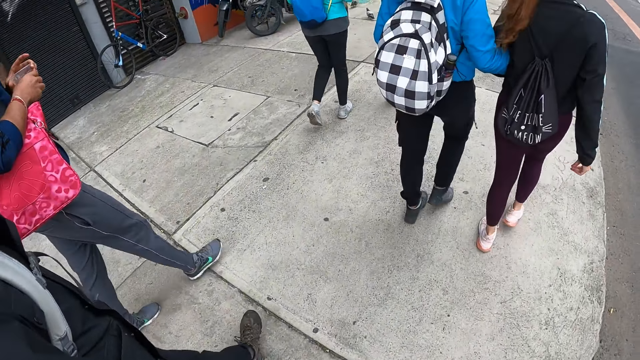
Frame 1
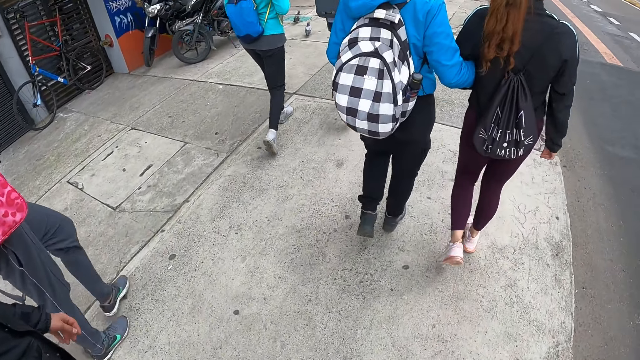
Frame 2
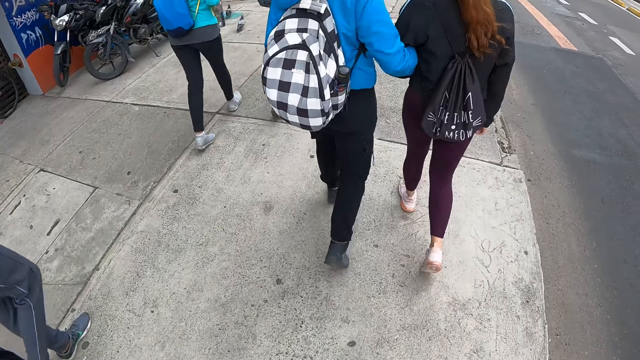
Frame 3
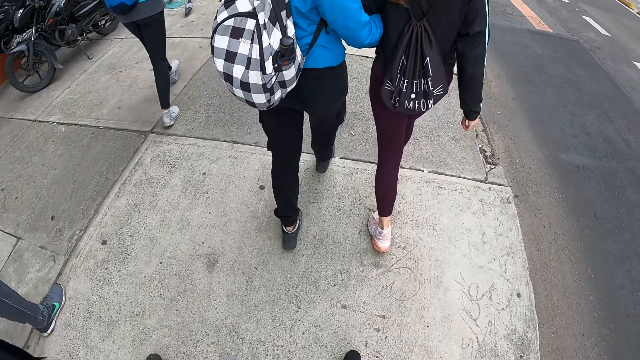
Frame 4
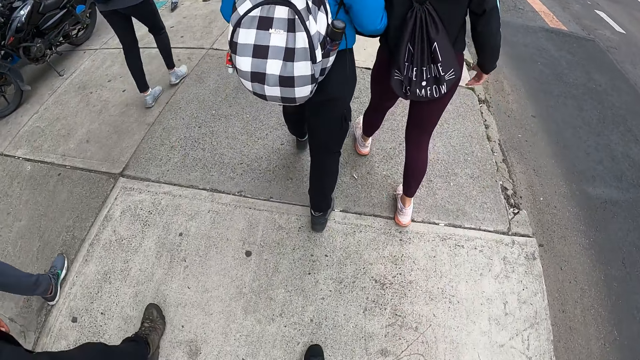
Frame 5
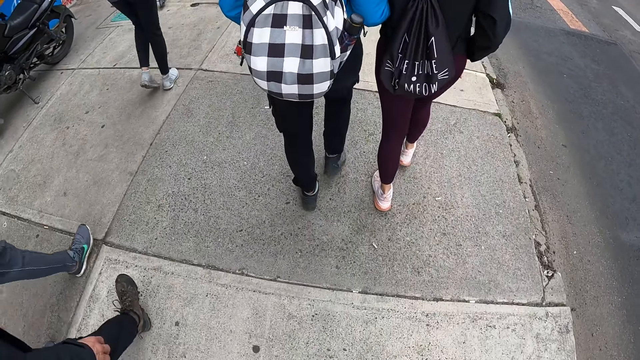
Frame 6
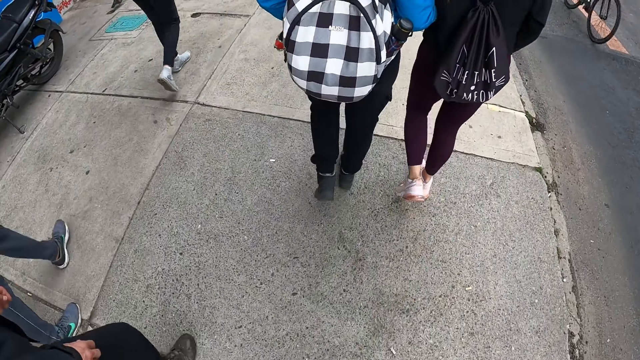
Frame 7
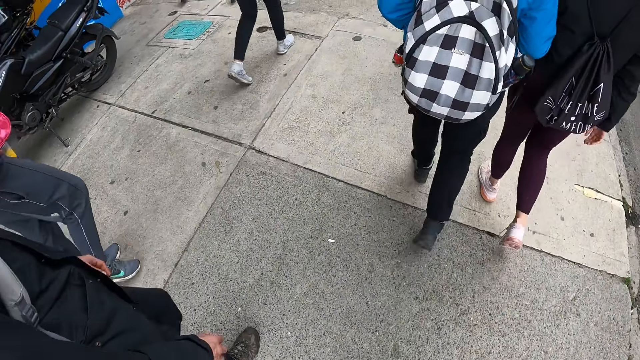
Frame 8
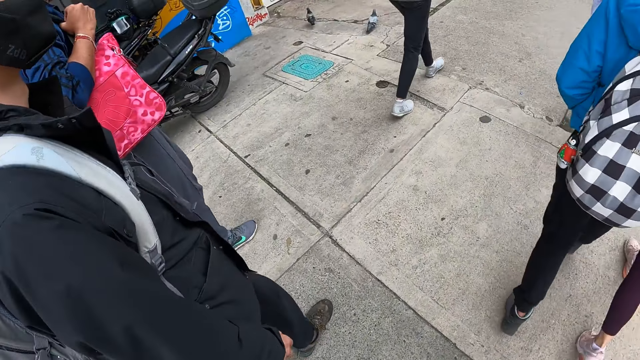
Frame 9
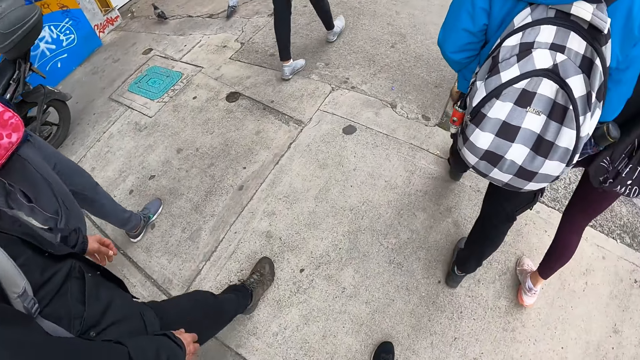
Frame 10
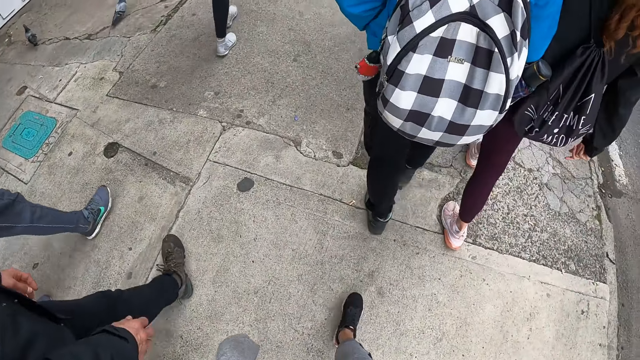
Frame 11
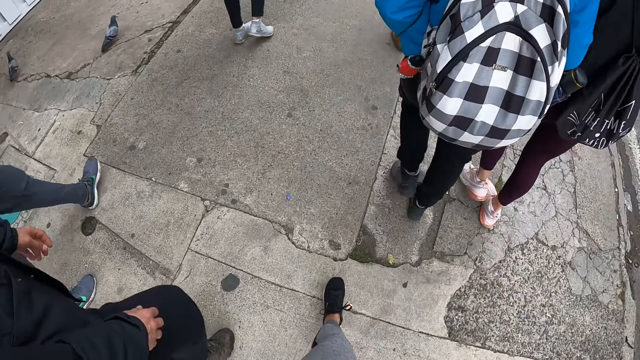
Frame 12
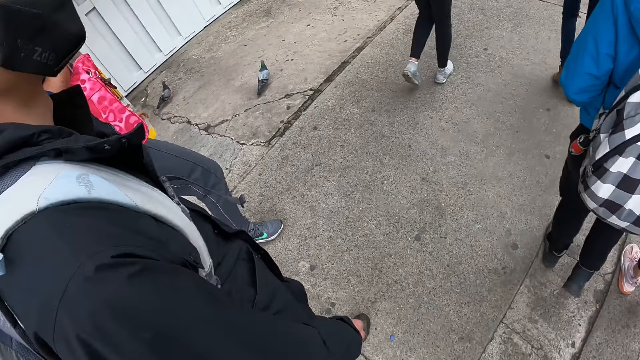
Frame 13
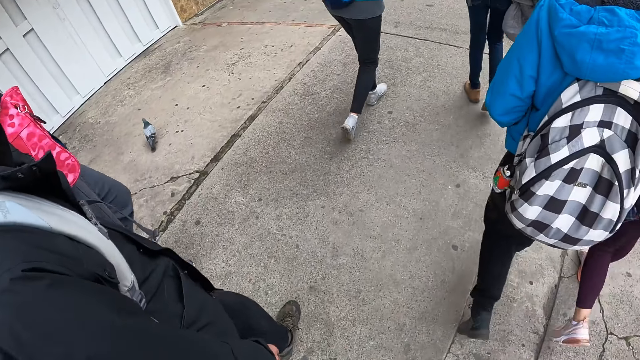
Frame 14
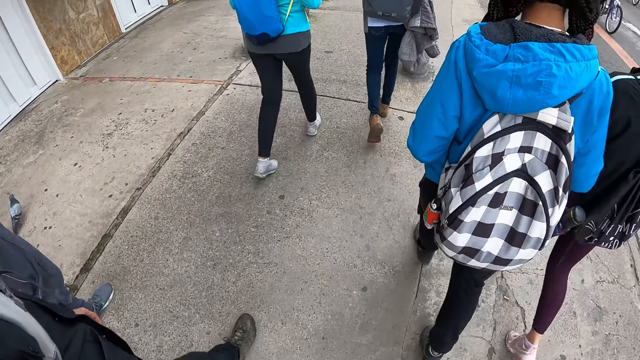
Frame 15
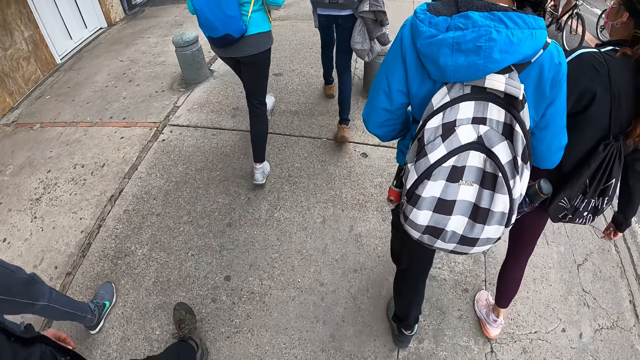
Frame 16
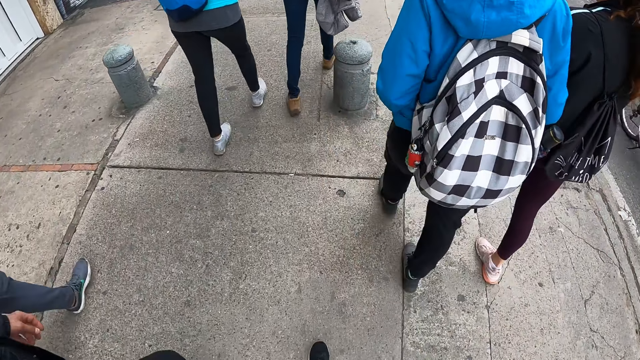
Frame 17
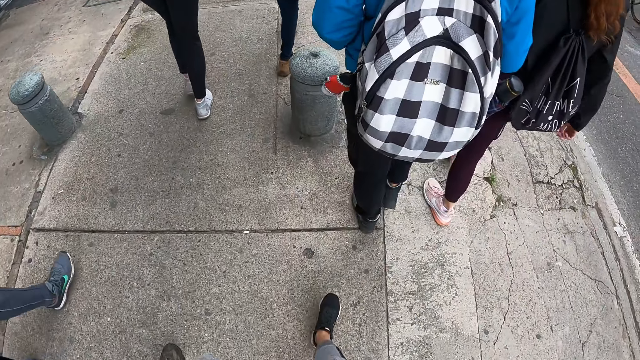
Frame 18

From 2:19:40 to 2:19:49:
The camera wearer walks on the pavement. Two people walk beside the camera wearer.

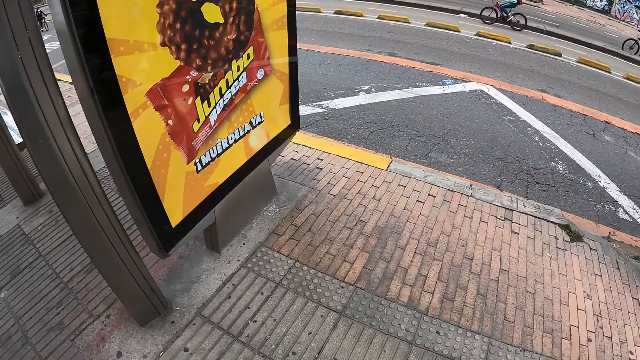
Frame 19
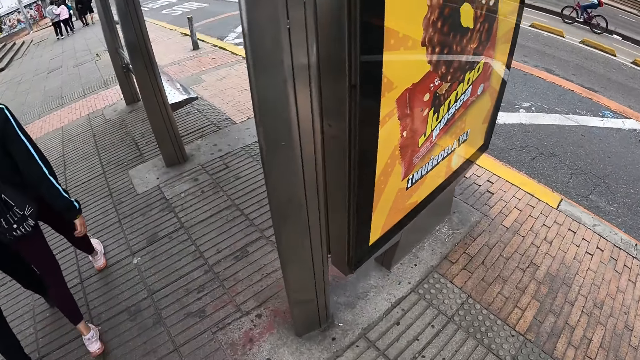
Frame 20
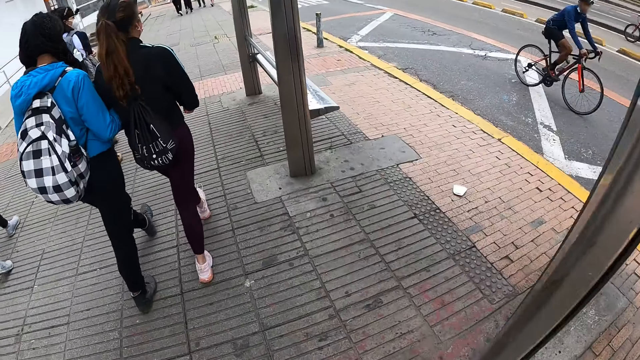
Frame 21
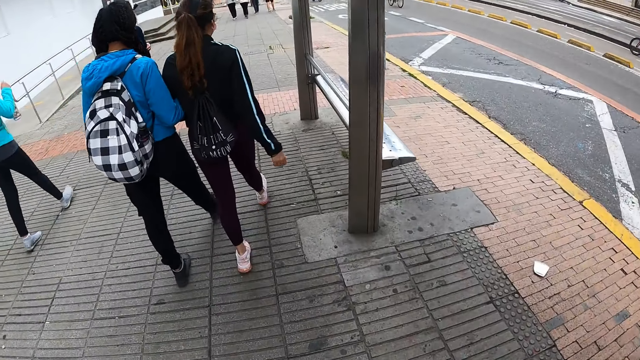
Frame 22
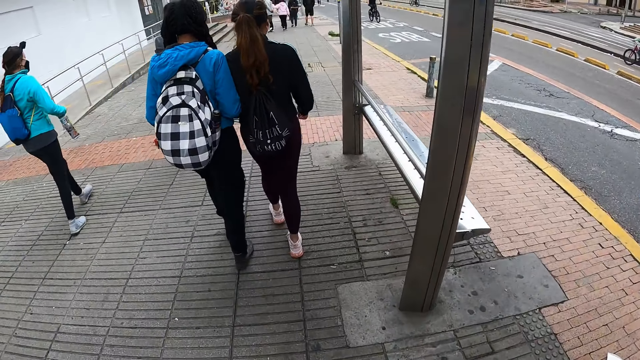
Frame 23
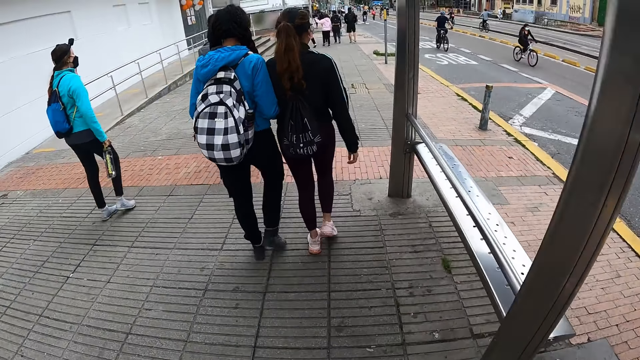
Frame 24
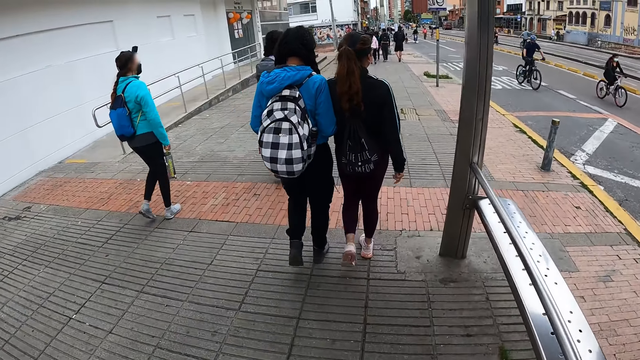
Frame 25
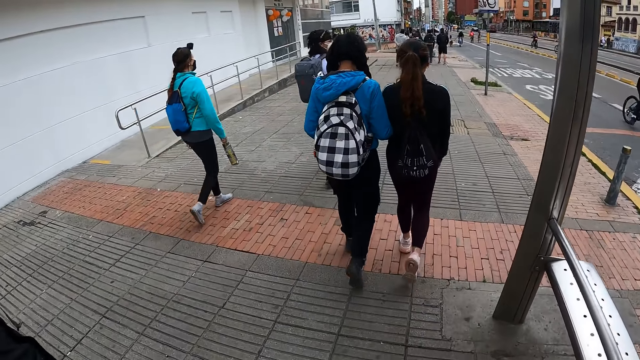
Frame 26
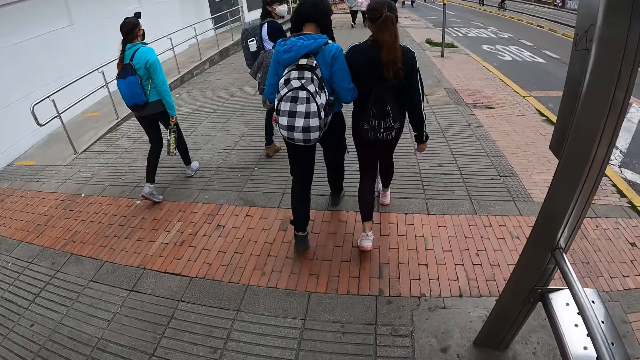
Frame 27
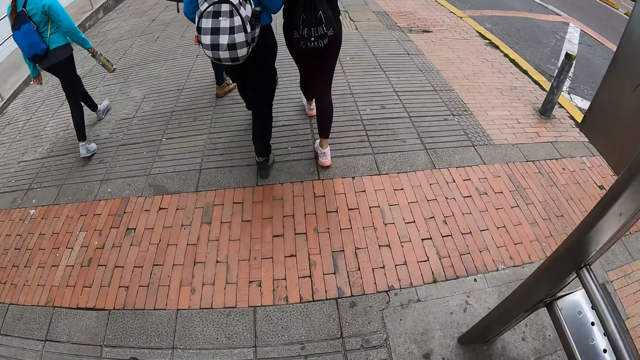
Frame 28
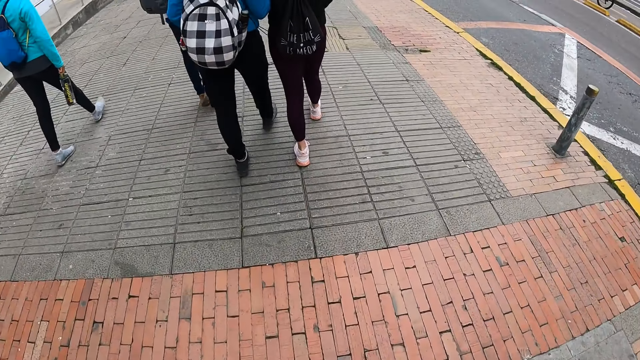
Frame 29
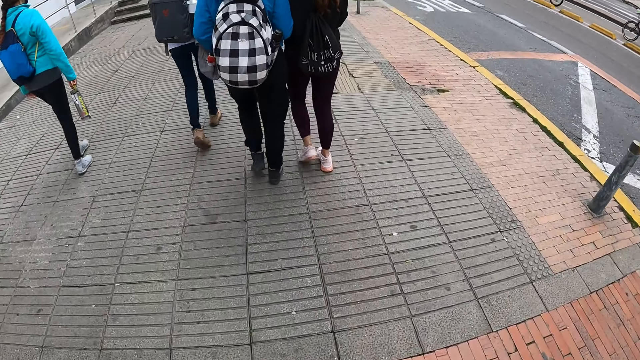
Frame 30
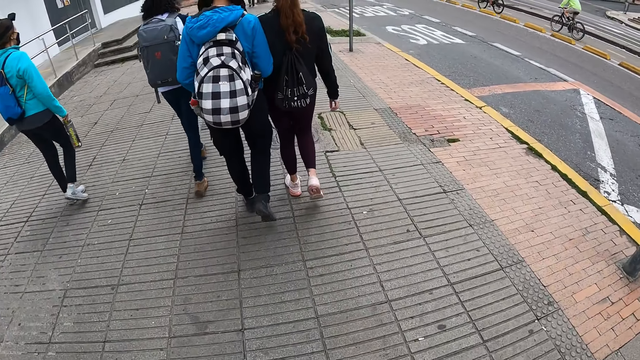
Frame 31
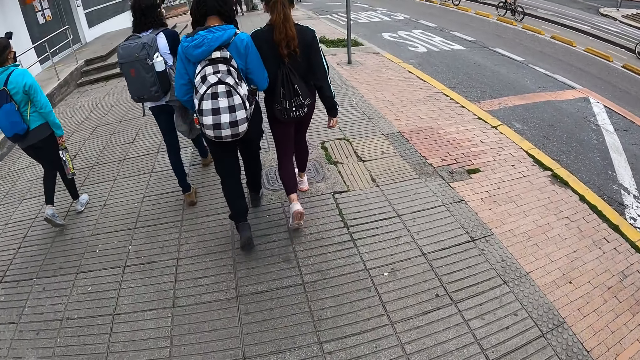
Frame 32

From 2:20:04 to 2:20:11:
A woman walks on a sidewalk.

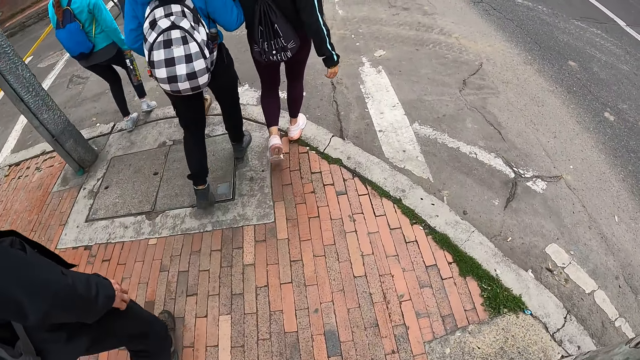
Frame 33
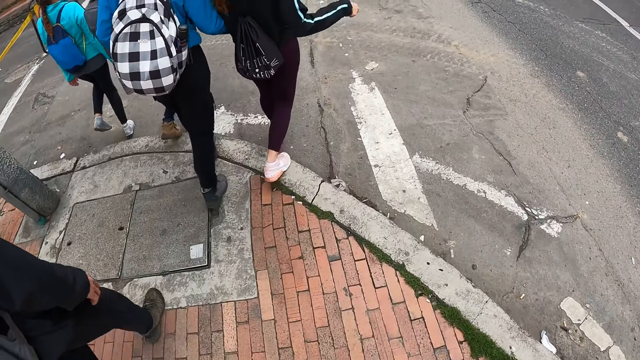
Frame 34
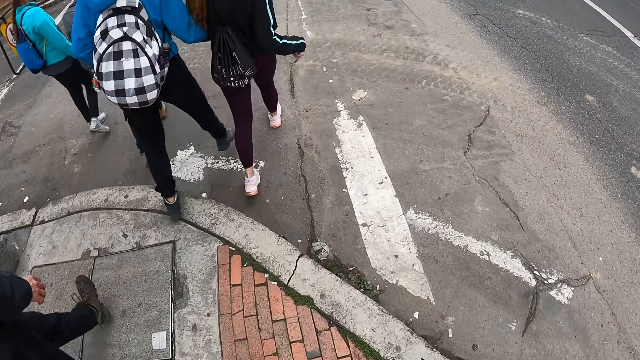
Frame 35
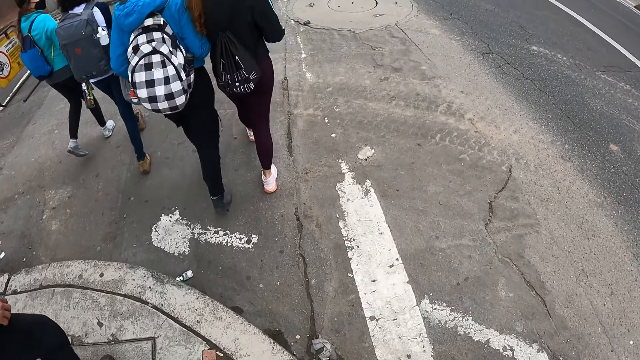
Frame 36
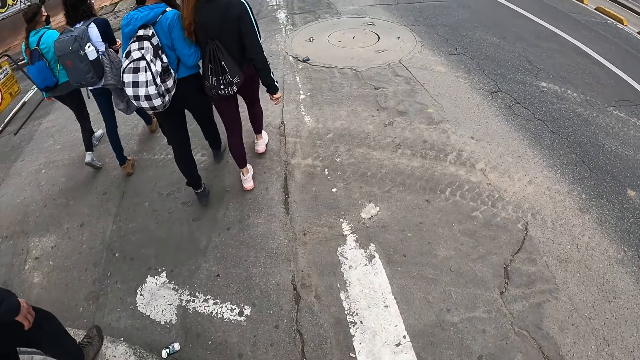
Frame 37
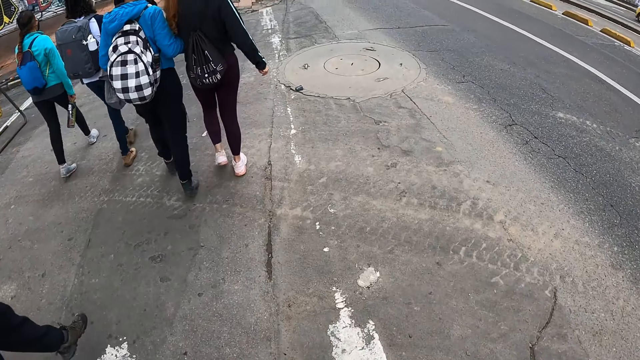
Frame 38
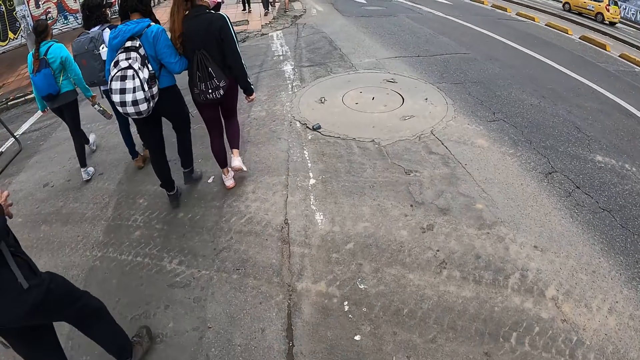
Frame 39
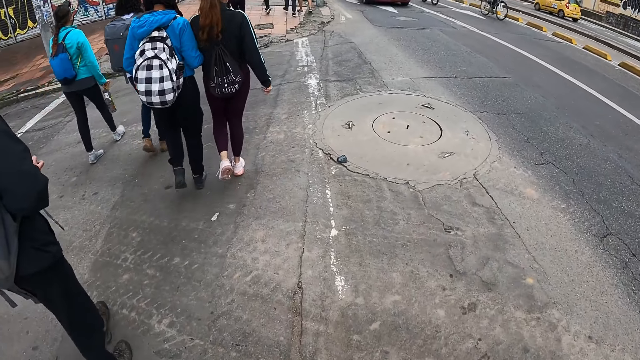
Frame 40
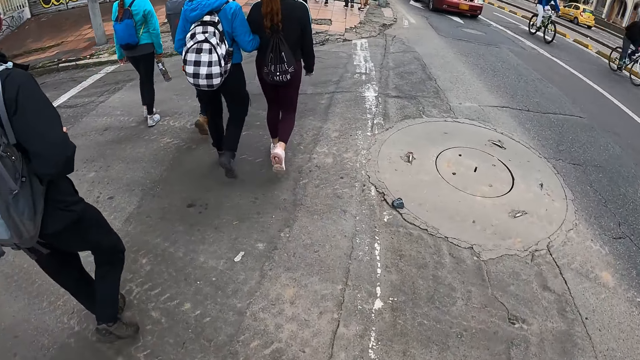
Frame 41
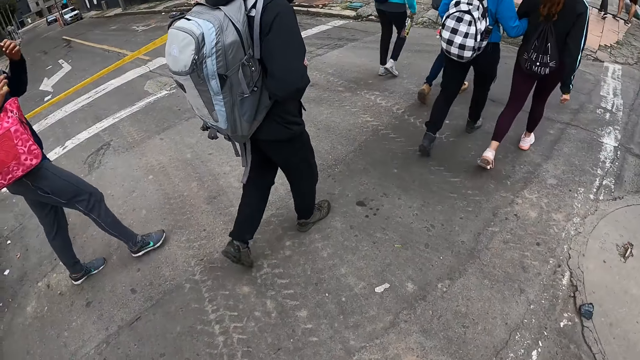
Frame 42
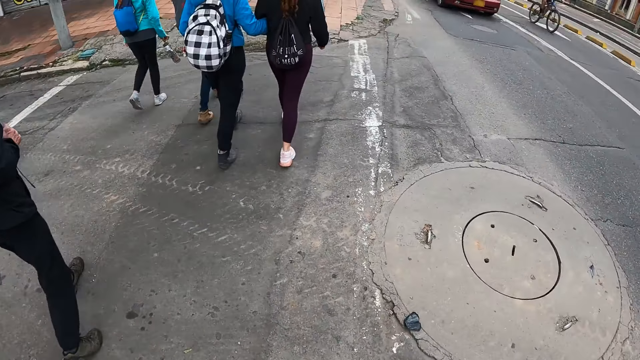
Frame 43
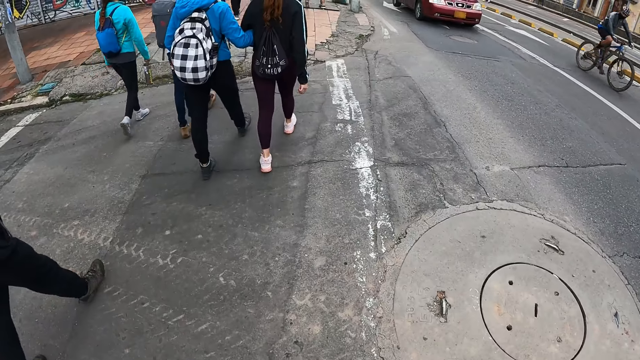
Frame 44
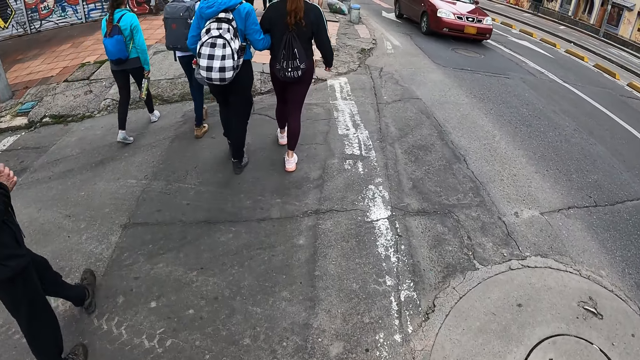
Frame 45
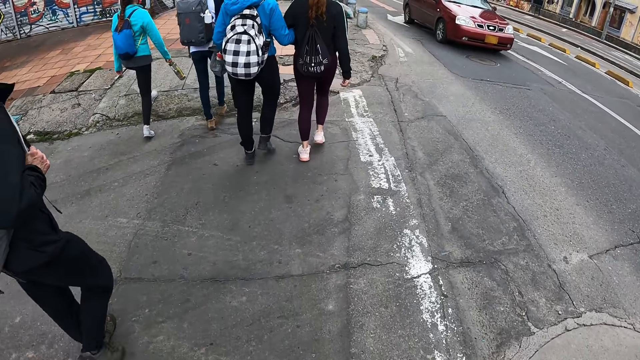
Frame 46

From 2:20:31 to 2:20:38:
The camera wearer crosses the road. A car drives across the sidewalk.
